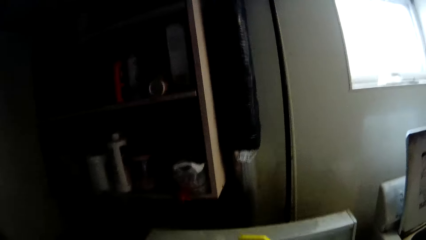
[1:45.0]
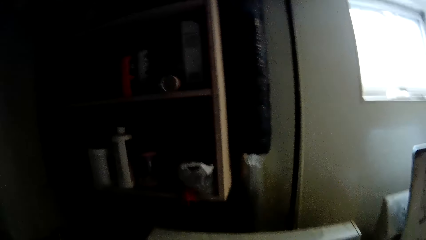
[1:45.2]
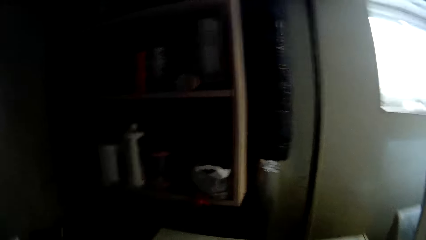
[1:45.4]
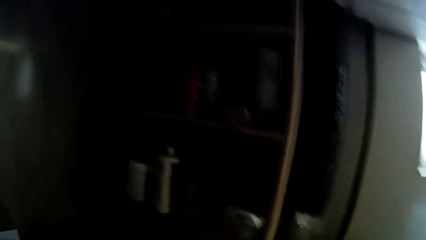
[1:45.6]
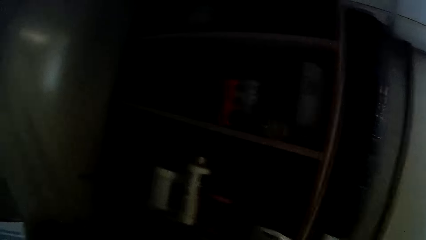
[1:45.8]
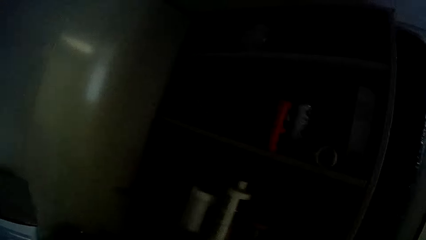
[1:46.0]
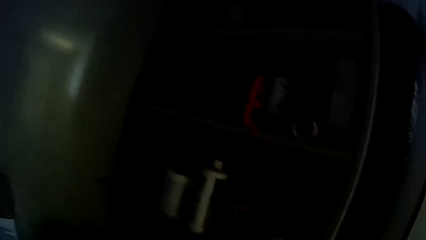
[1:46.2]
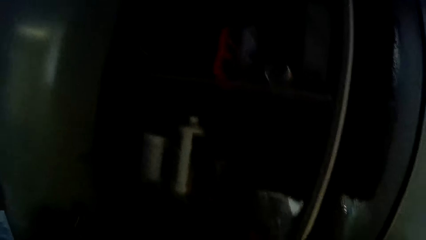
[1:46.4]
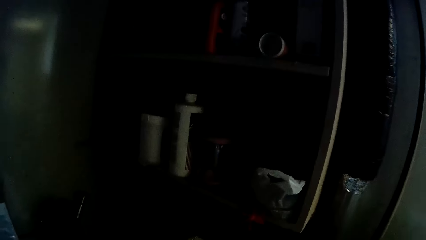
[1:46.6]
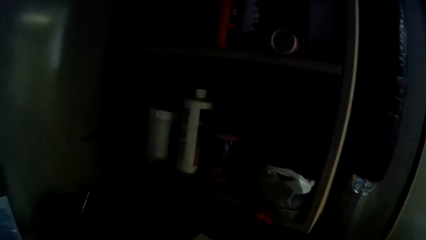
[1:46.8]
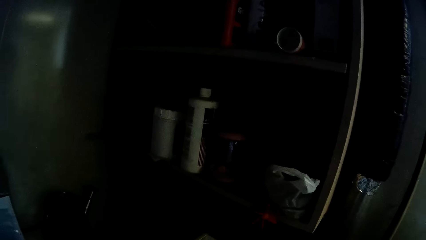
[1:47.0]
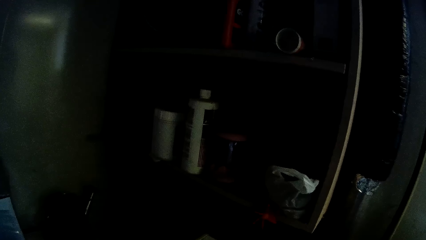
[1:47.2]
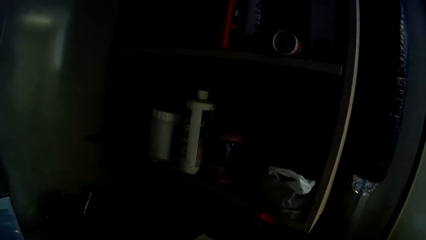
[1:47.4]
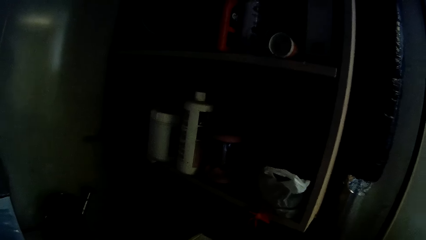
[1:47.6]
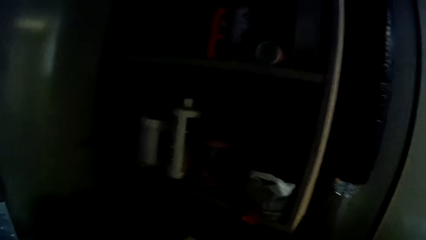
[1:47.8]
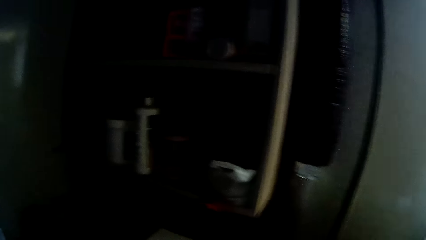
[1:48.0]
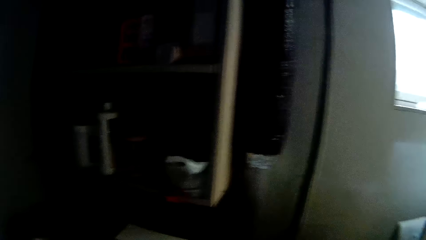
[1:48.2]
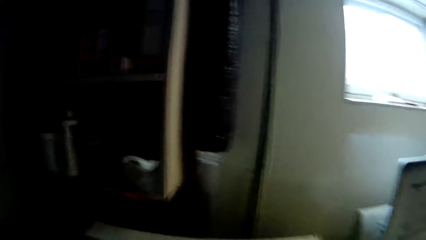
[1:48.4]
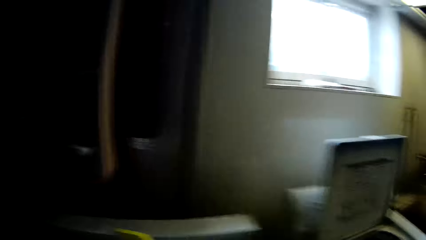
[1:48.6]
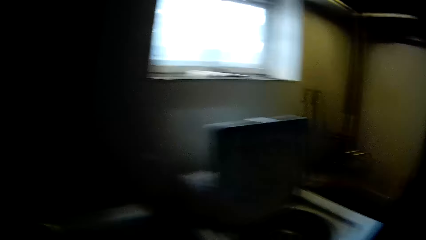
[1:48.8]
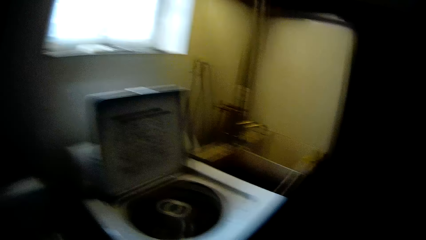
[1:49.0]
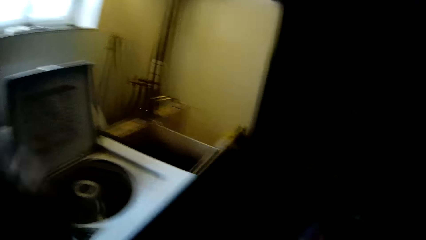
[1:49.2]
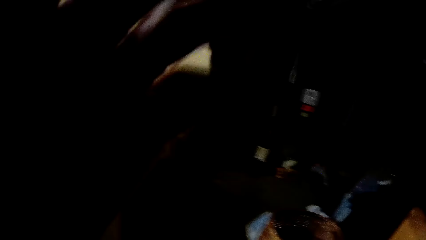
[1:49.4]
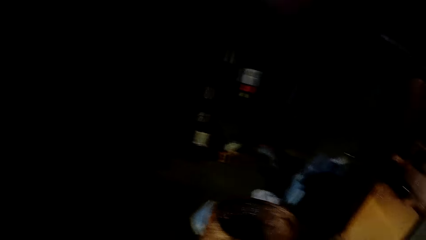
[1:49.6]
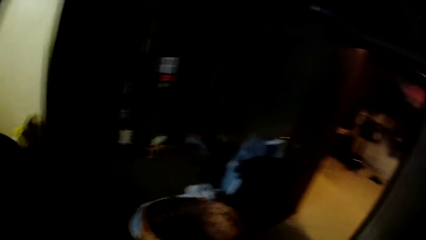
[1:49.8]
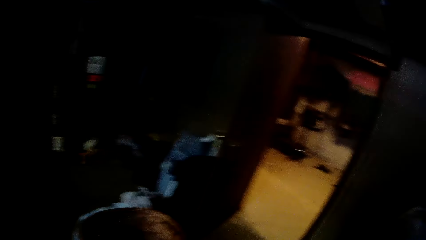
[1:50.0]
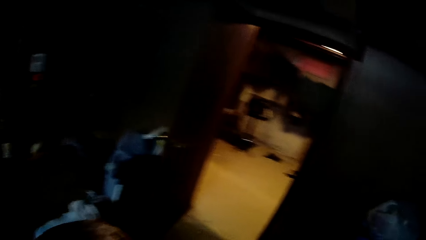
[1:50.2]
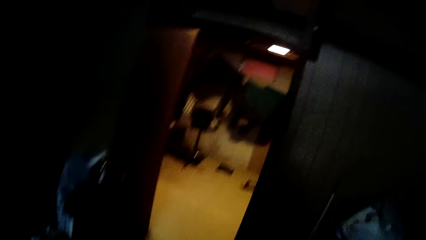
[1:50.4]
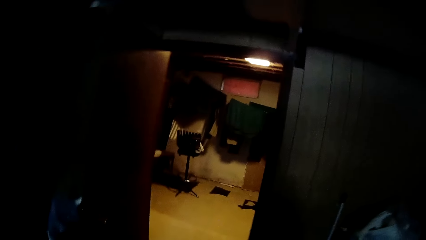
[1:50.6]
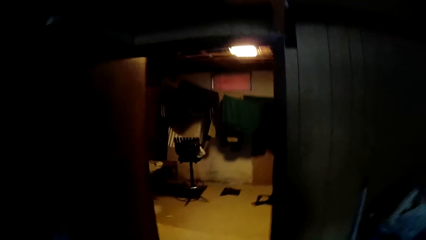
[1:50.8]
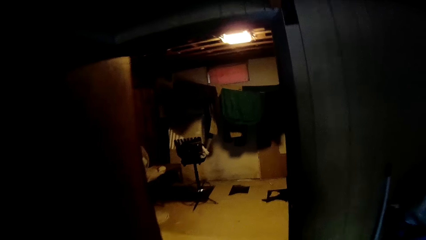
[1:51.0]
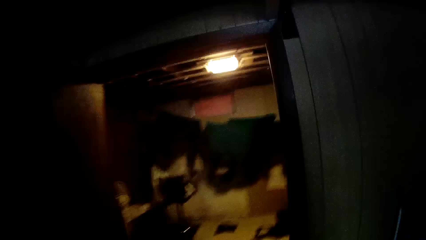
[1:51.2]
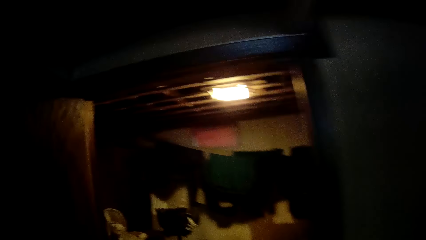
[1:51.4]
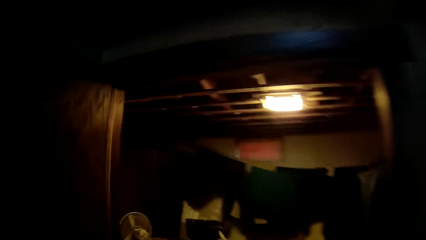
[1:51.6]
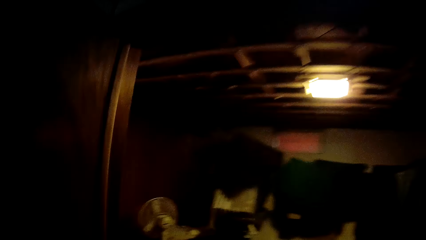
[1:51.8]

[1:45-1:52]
The camera wearer looks at the detergents. They walk in the house.

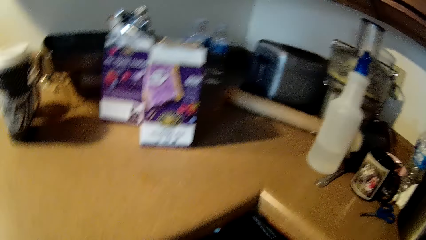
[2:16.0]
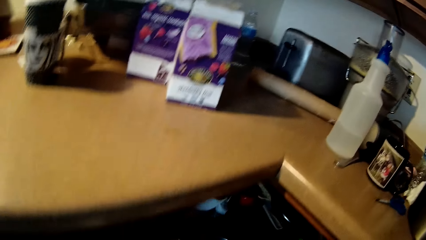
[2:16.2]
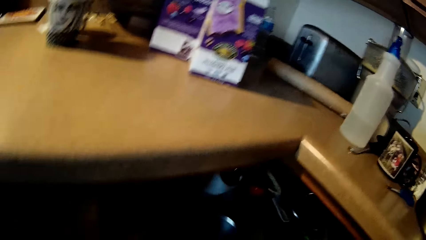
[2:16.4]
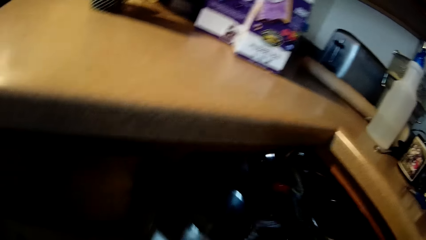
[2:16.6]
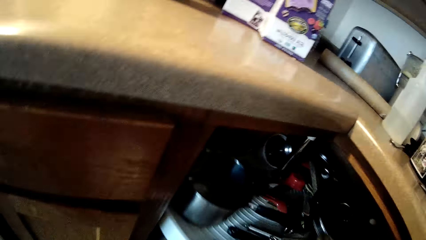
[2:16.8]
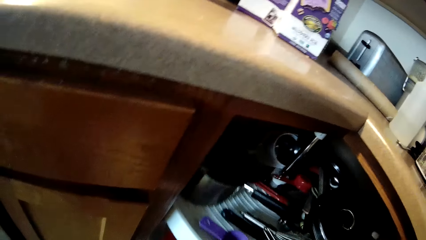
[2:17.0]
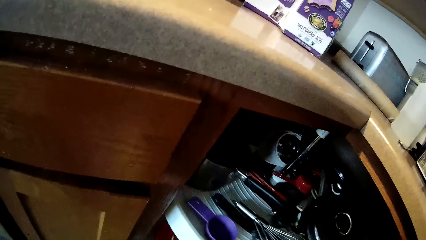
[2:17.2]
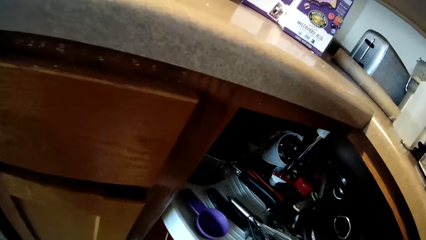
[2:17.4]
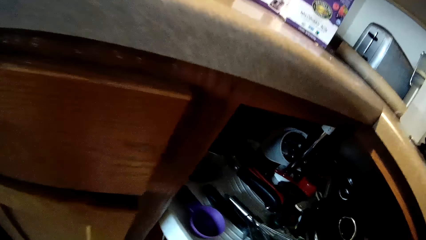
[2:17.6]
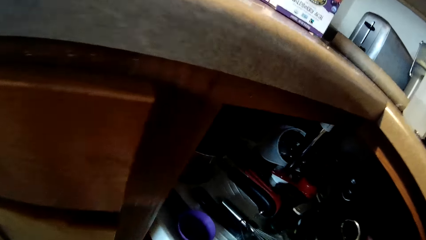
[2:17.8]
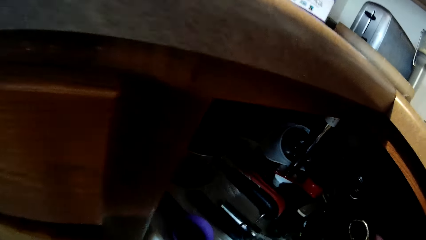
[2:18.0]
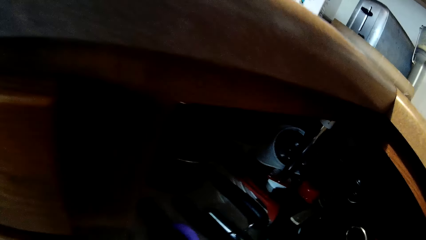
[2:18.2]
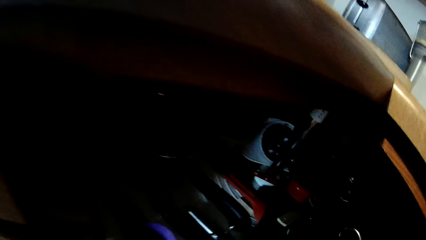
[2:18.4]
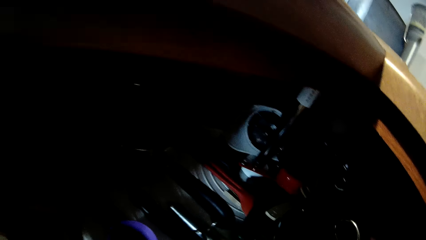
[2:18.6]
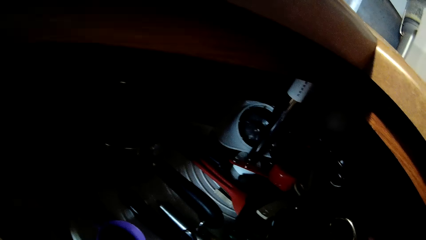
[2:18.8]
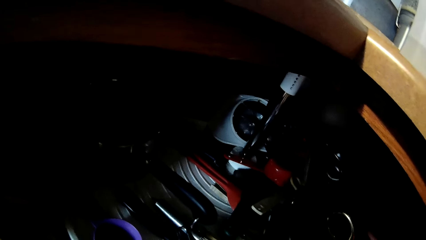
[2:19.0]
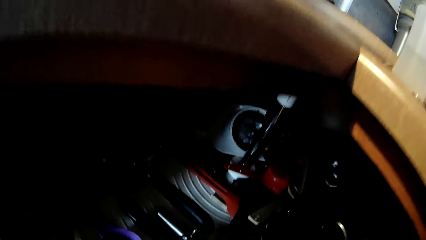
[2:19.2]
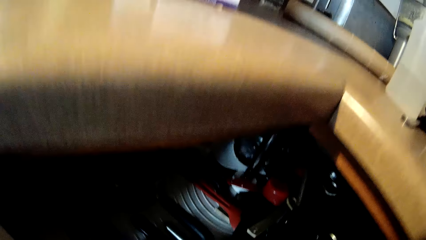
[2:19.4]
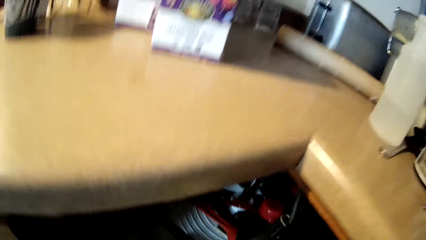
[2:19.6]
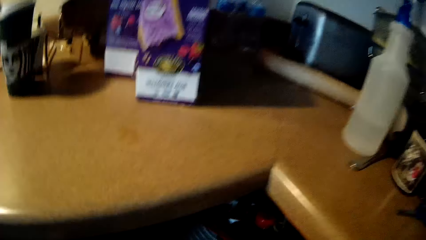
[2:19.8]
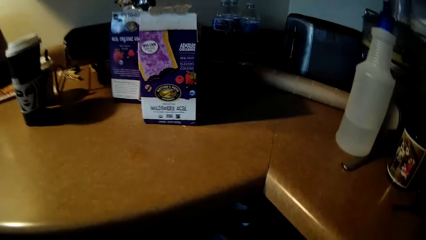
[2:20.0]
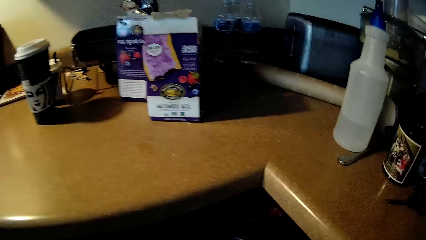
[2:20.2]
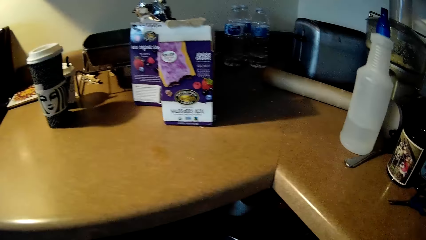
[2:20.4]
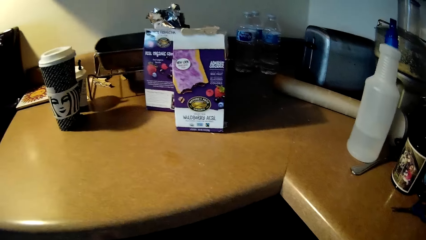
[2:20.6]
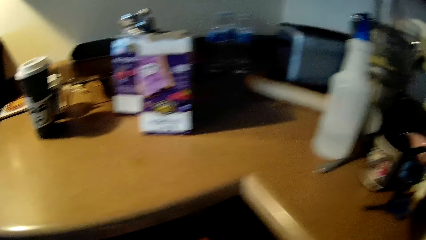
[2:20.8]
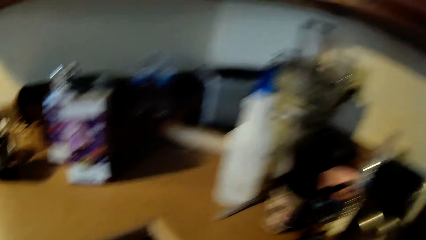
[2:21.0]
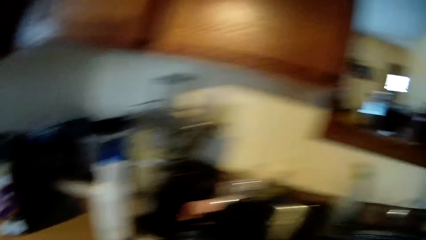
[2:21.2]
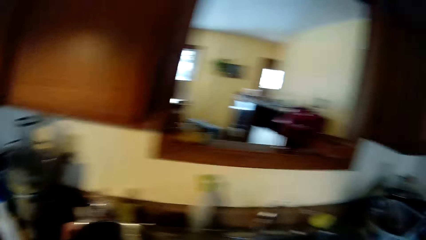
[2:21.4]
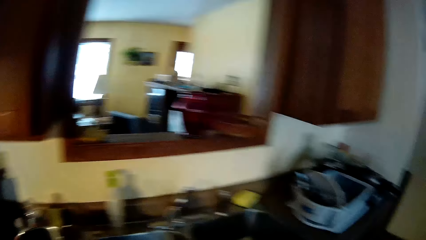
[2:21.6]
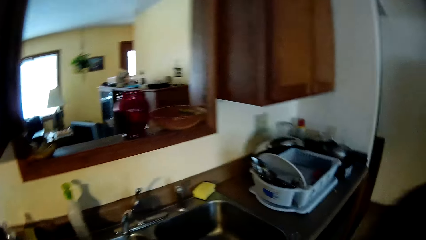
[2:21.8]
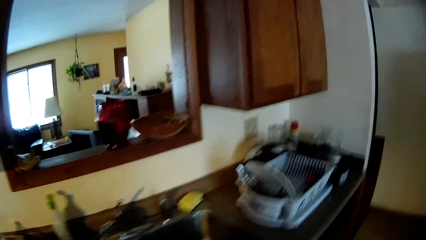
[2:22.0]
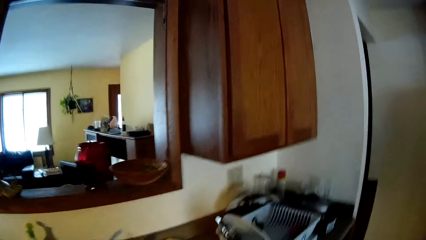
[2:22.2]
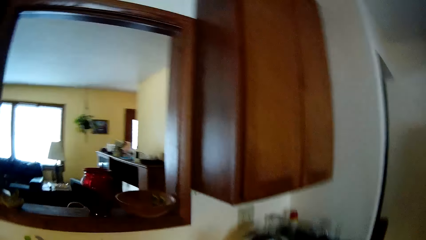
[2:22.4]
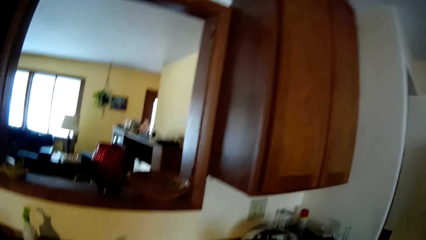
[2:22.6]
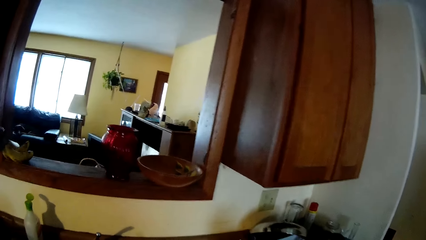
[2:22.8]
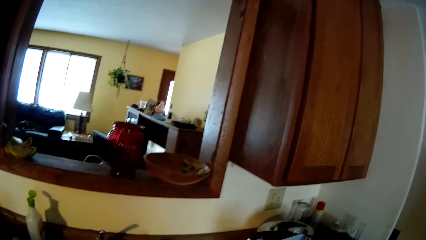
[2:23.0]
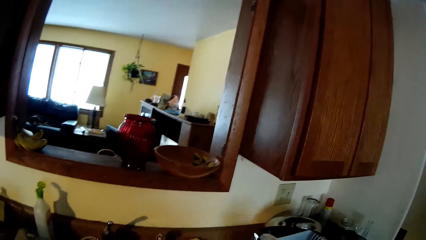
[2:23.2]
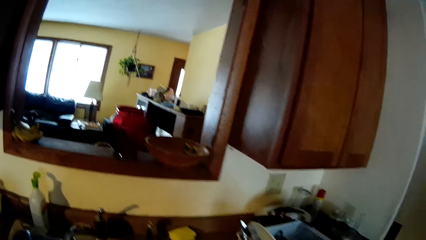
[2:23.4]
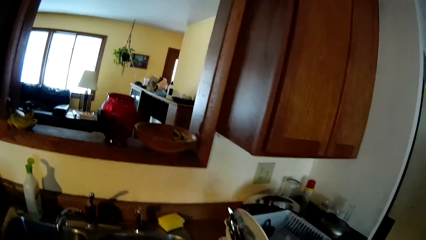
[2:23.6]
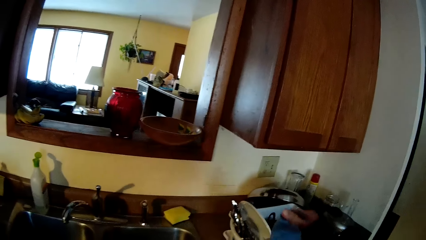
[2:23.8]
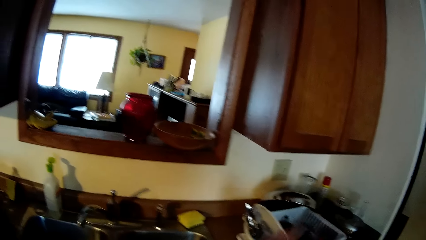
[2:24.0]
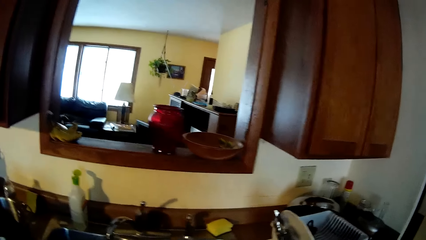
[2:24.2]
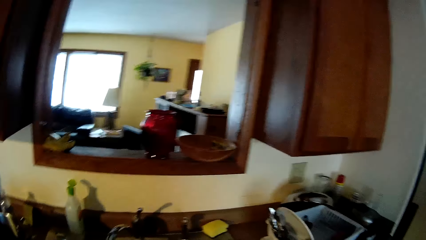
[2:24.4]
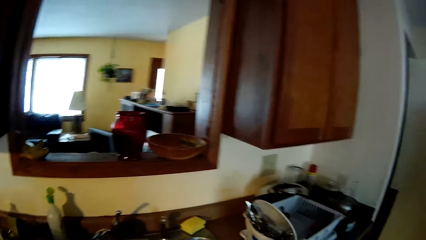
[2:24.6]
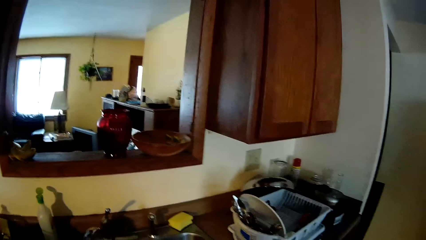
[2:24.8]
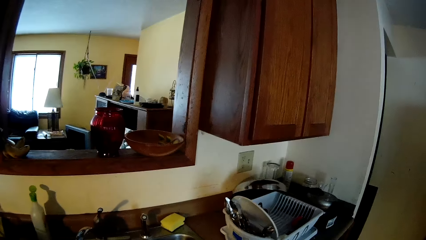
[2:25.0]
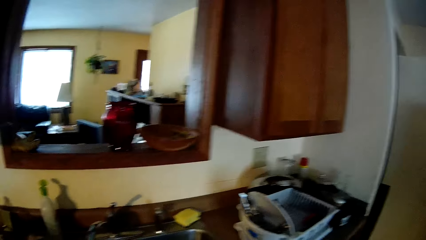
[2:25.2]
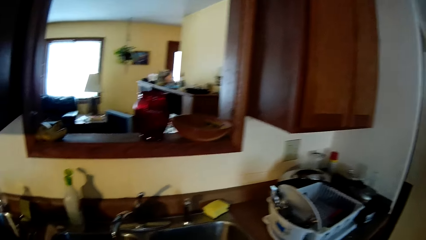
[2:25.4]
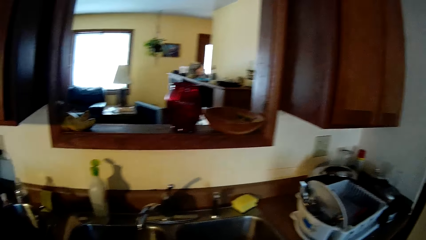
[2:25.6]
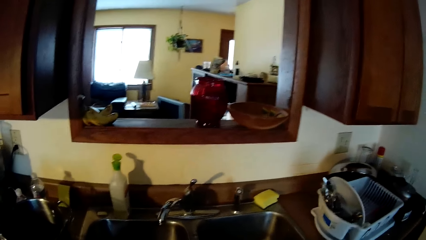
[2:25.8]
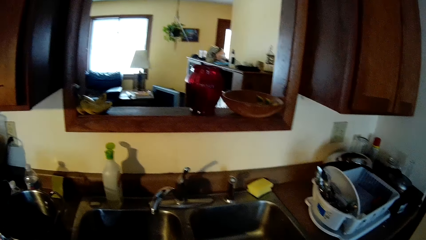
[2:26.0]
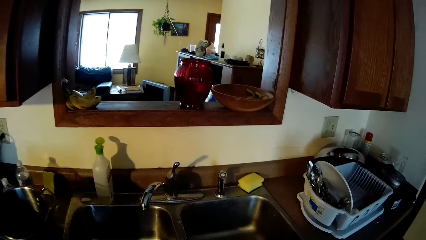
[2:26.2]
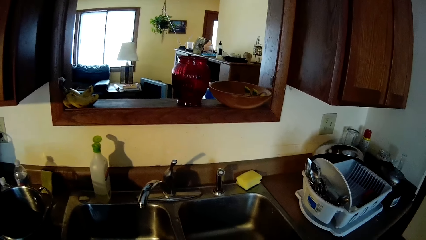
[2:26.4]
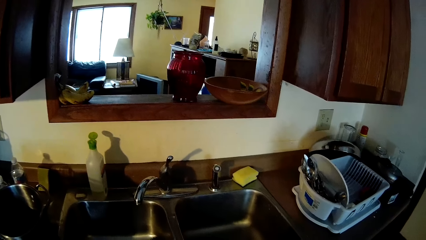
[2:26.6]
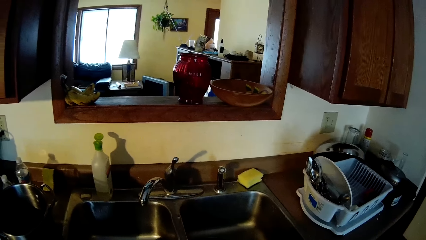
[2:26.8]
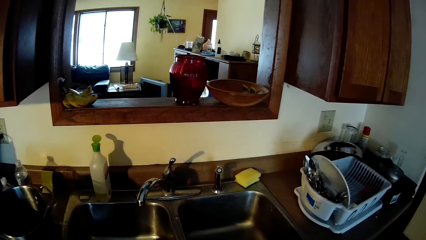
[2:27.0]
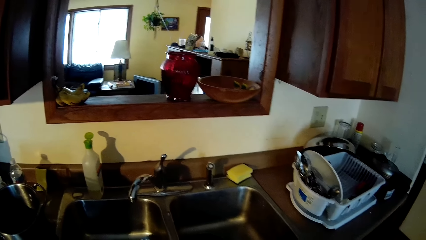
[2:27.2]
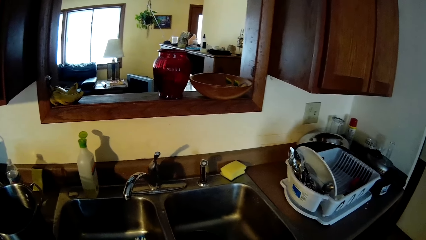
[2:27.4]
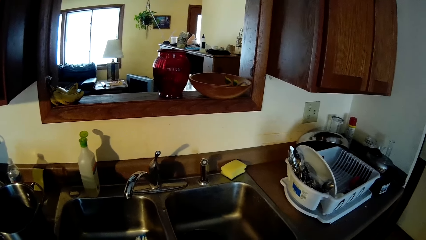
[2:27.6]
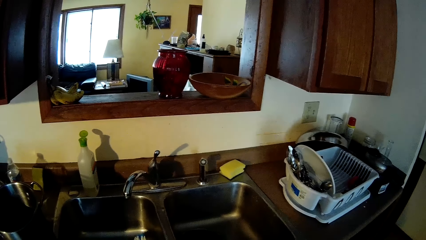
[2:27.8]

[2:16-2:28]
The camera wearer looks at the items in the lower cabinet. They pick up hand gloves.
